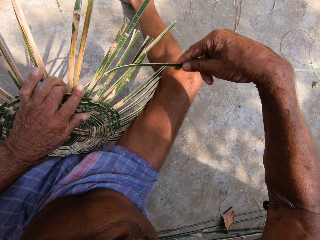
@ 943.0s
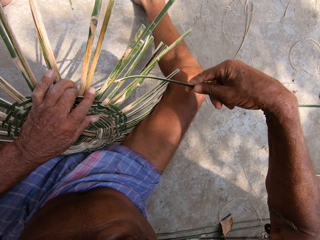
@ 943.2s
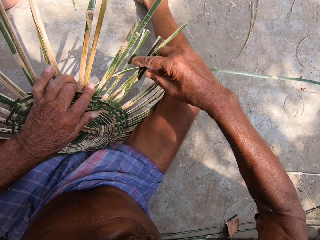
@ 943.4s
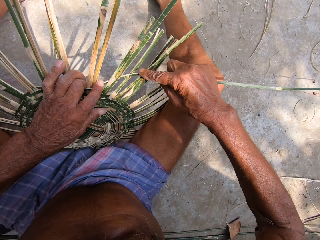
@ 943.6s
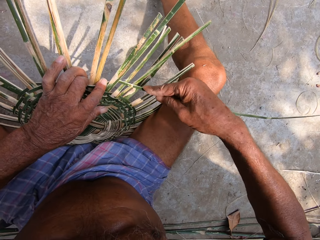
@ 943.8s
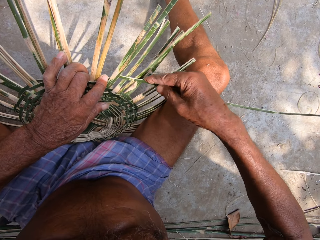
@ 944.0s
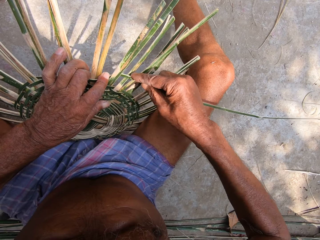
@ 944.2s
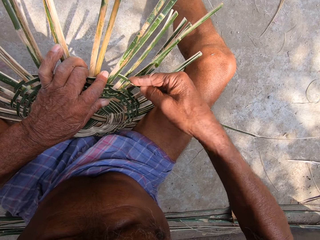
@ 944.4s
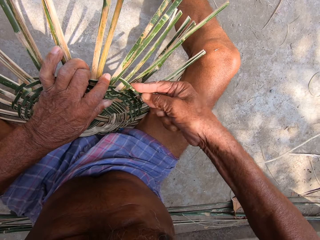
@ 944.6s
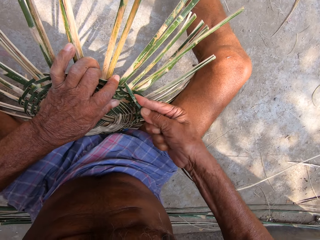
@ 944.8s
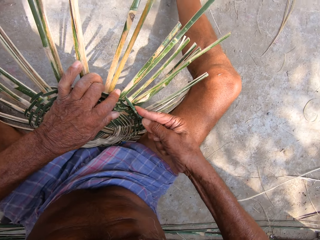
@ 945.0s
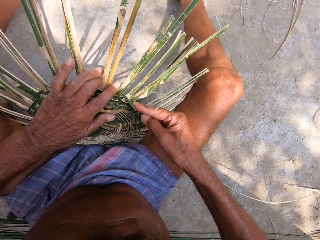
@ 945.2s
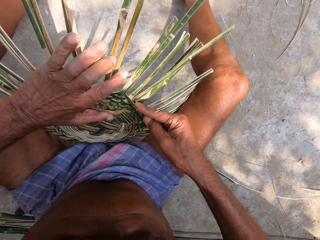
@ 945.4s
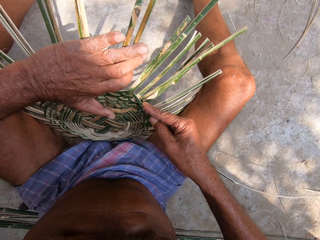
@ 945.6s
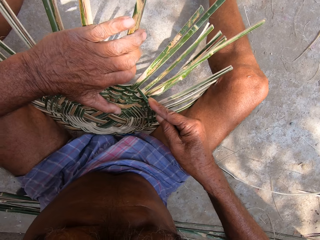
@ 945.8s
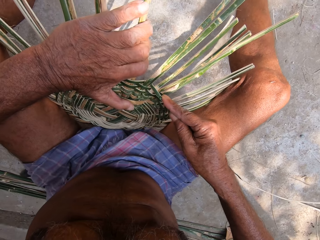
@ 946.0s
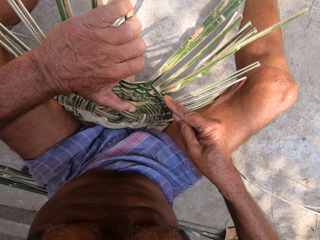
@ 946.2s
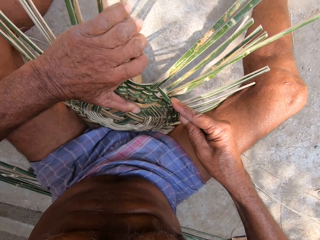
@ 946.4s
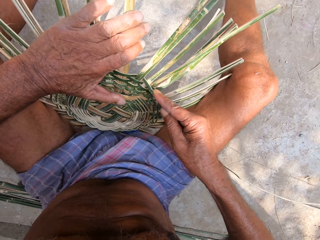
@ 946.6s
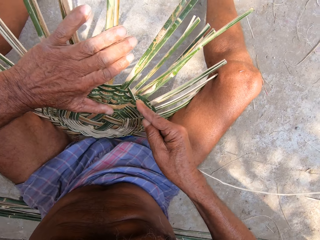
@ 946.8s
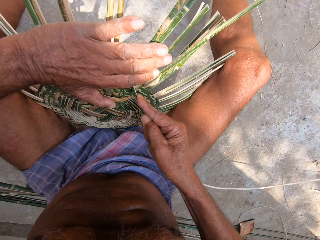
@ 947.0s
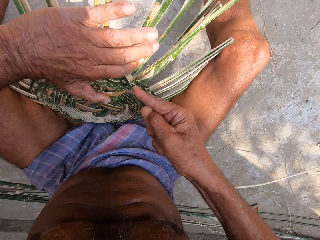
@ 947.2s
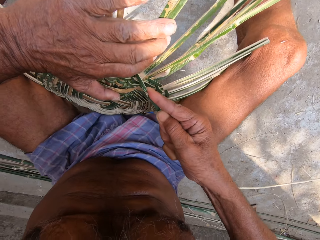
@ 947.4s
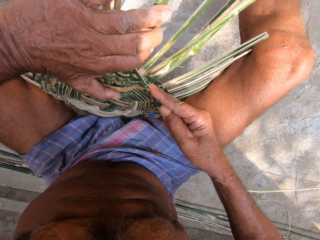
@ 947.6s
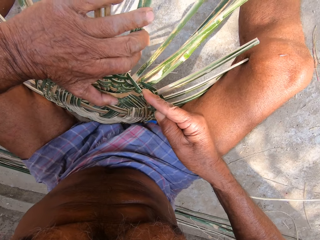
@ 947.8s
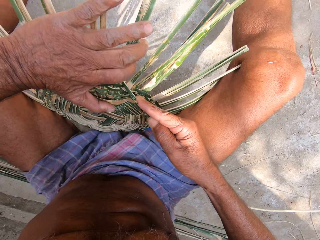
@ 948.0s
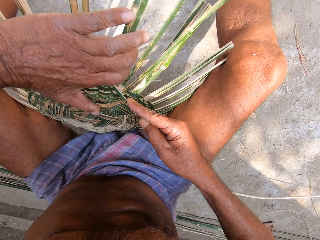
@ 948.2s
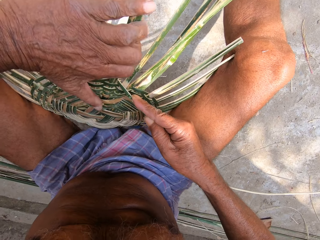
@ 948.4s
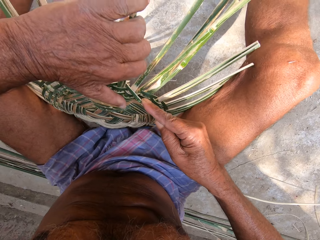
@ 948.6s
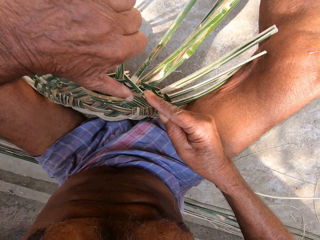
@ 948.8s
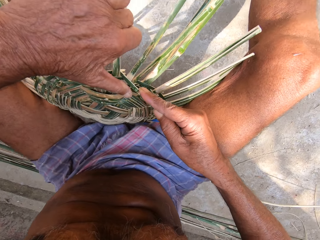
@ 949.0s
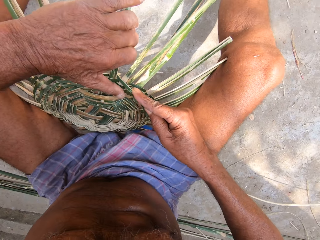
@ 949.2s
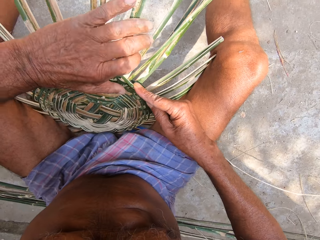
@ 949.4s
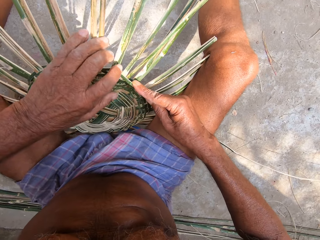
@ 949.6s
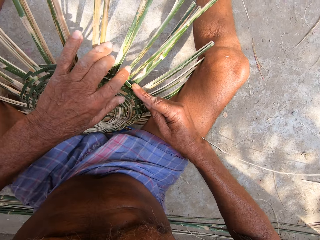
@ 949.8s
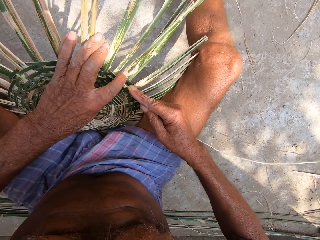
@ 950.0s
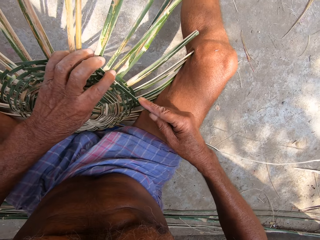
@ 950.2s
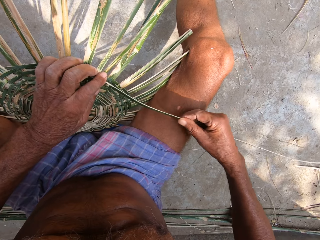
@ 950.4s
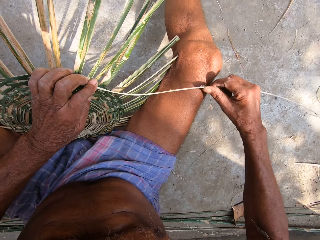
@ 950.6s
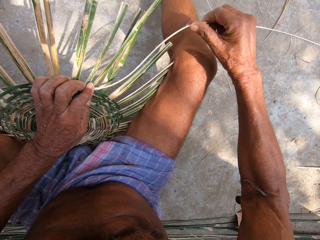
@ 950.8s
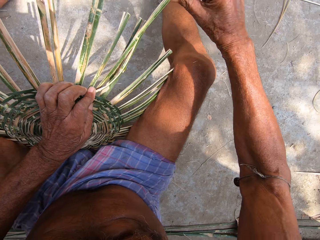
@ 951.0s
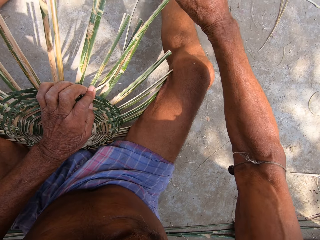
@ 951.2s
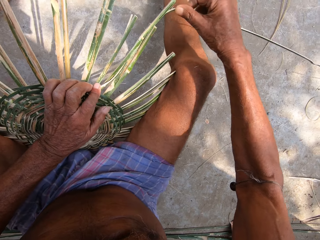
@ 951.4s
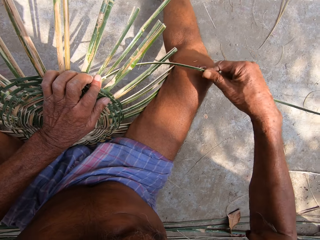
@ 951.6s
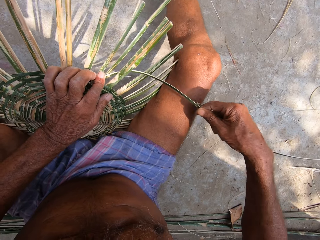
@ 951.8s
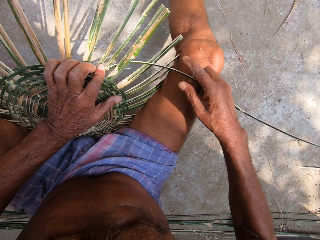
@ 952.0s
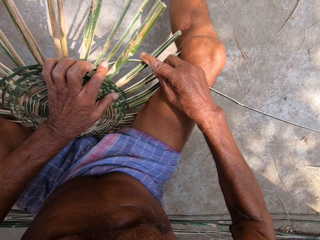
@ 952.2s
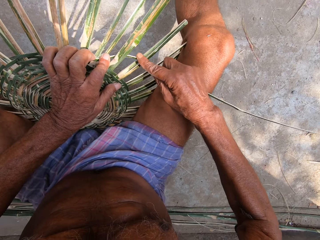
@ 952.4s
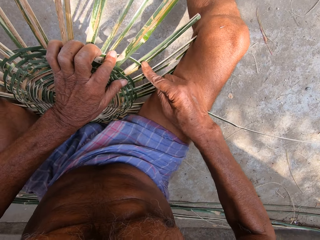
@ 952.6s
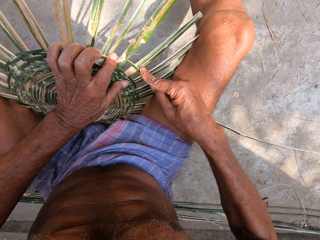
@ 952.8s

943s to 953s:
The camera wearer adjusts some bamboo strips on the craft on the ground with his left hand. He presses the bamboo strip into the craft on the ground with his left hand. He weaves the bamboo strip into the craft on the ground with his right hand.

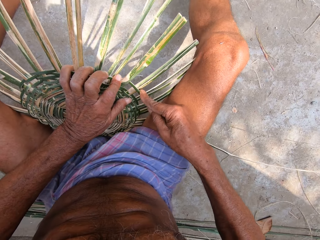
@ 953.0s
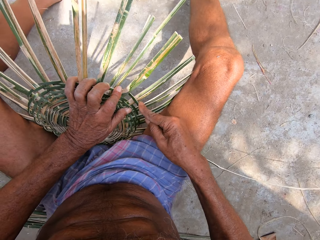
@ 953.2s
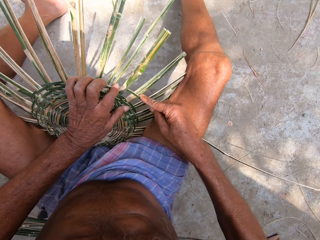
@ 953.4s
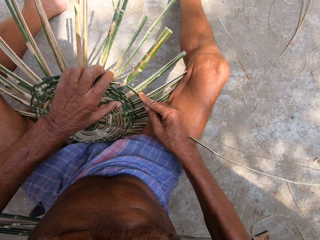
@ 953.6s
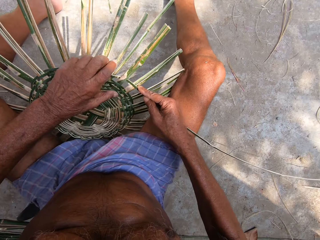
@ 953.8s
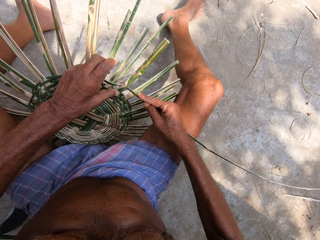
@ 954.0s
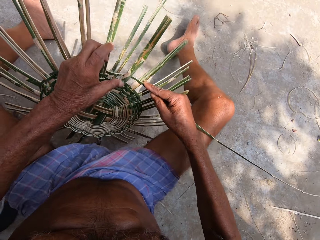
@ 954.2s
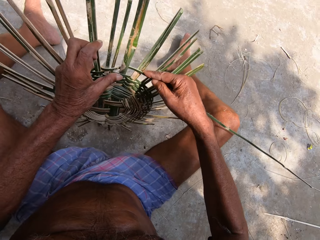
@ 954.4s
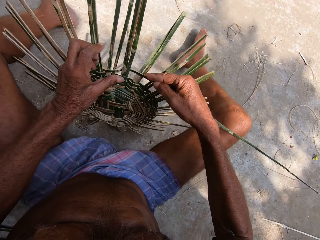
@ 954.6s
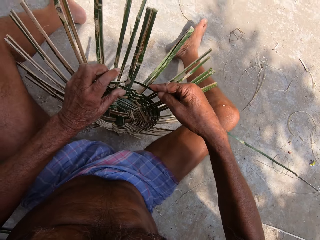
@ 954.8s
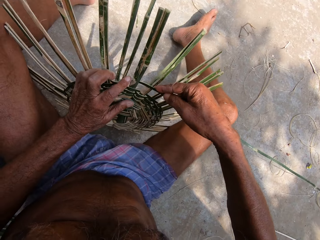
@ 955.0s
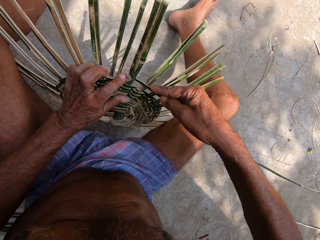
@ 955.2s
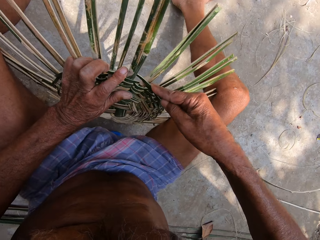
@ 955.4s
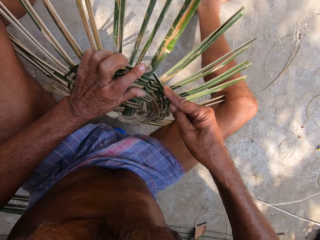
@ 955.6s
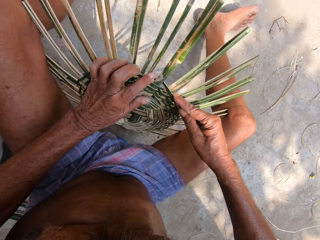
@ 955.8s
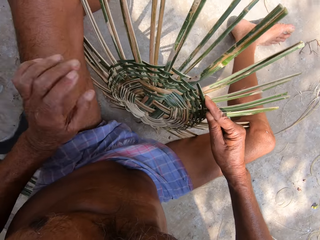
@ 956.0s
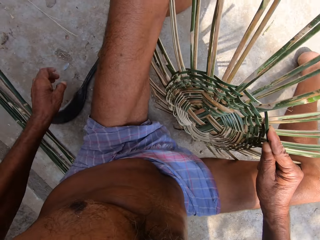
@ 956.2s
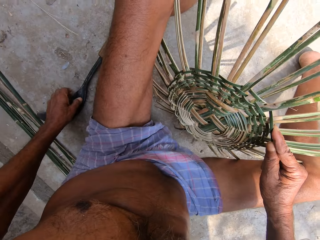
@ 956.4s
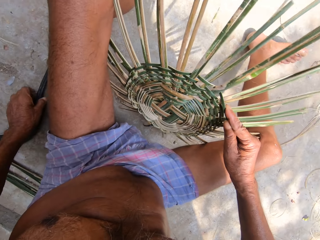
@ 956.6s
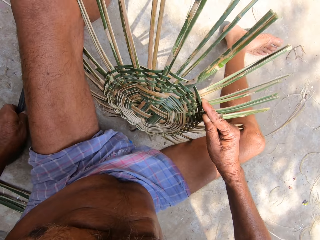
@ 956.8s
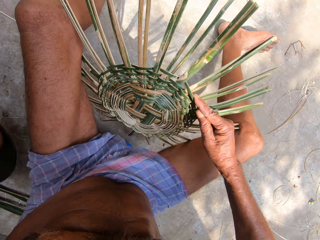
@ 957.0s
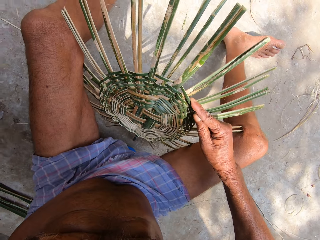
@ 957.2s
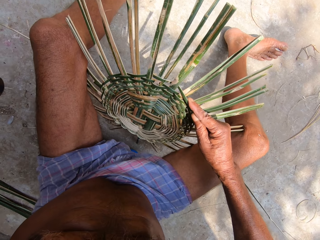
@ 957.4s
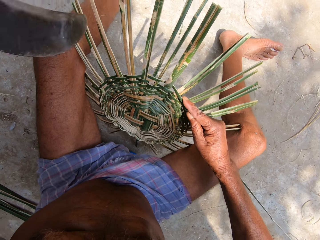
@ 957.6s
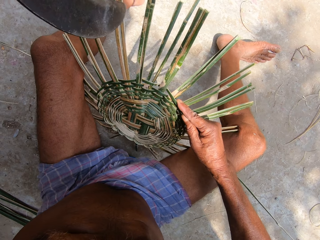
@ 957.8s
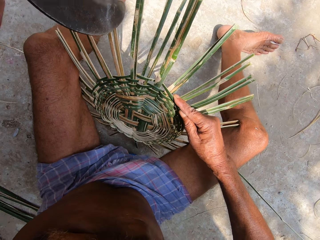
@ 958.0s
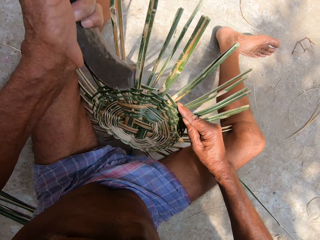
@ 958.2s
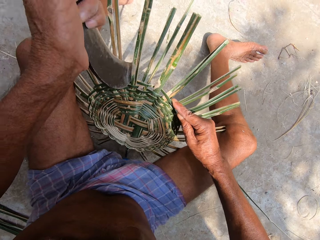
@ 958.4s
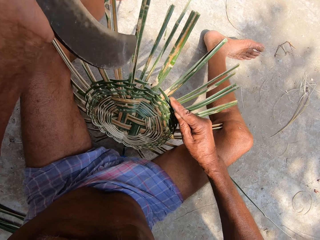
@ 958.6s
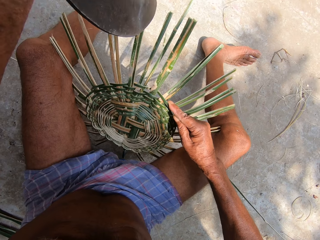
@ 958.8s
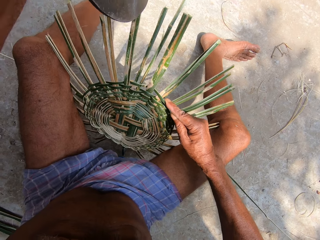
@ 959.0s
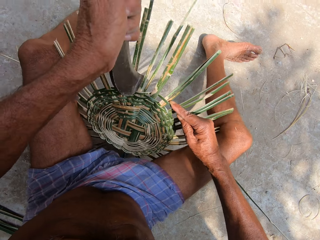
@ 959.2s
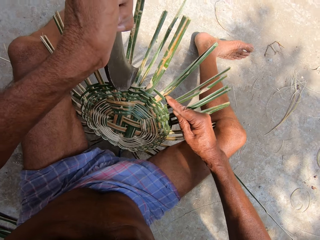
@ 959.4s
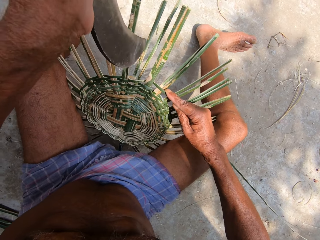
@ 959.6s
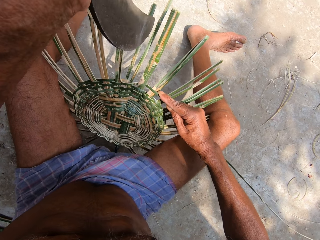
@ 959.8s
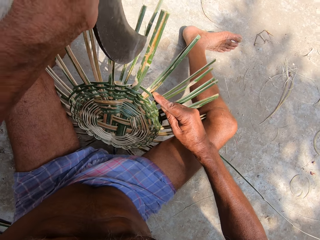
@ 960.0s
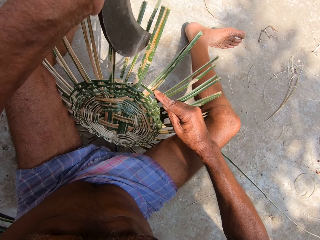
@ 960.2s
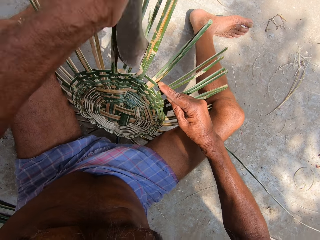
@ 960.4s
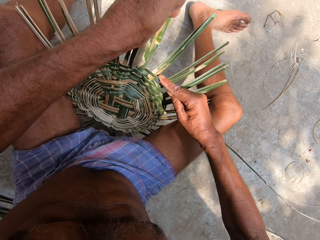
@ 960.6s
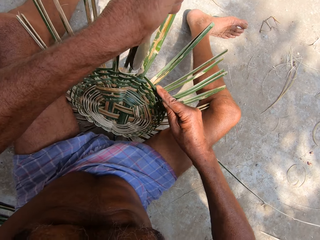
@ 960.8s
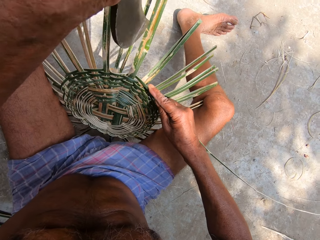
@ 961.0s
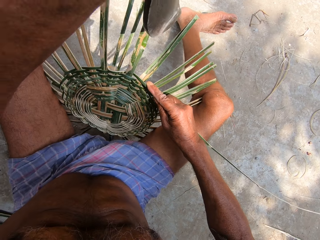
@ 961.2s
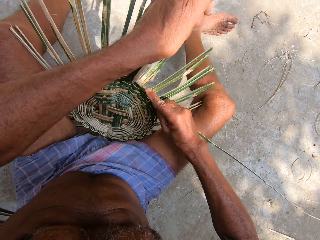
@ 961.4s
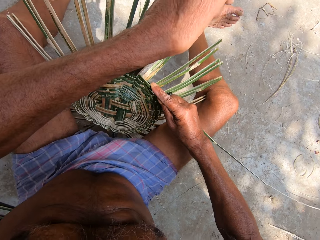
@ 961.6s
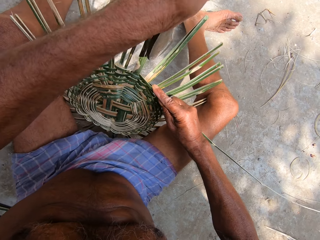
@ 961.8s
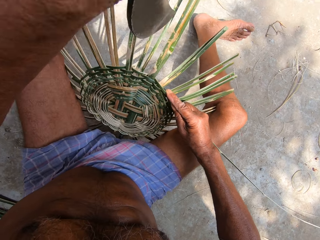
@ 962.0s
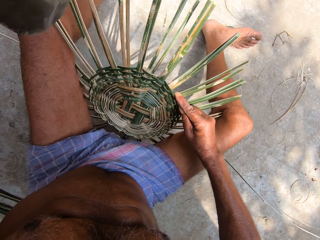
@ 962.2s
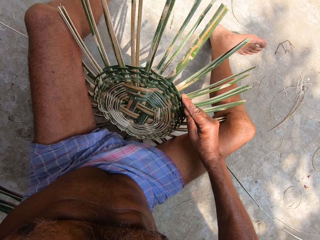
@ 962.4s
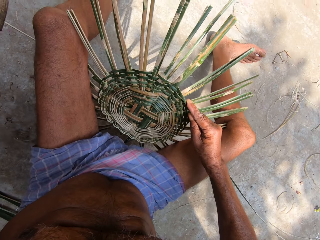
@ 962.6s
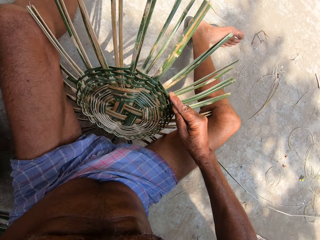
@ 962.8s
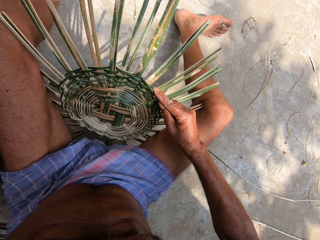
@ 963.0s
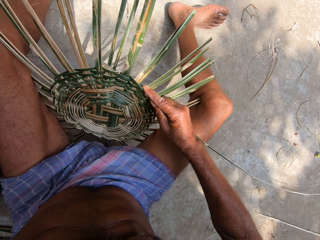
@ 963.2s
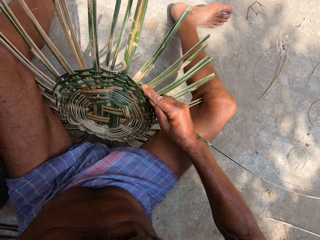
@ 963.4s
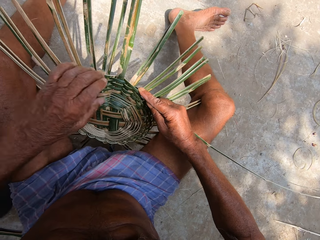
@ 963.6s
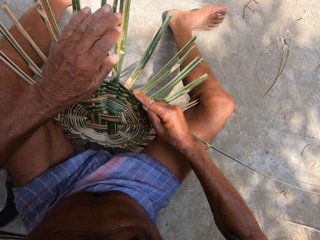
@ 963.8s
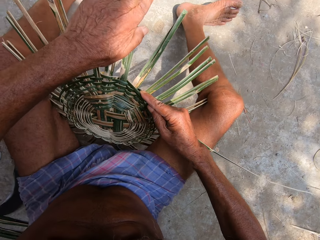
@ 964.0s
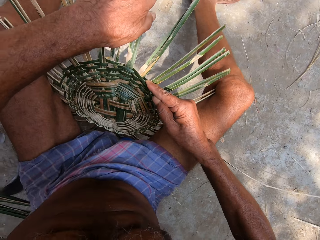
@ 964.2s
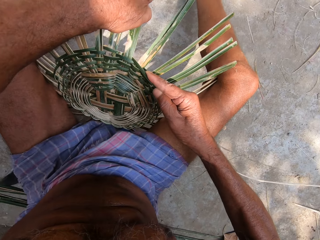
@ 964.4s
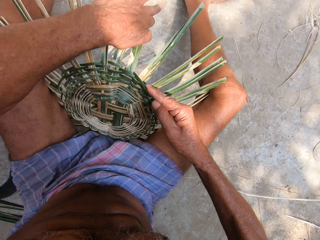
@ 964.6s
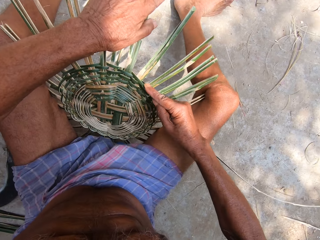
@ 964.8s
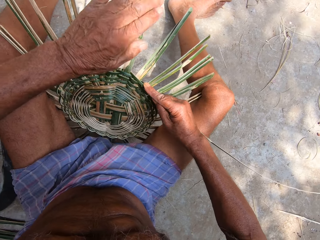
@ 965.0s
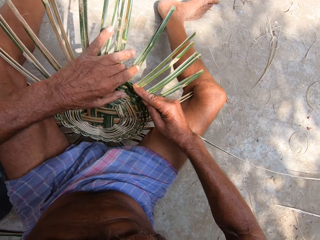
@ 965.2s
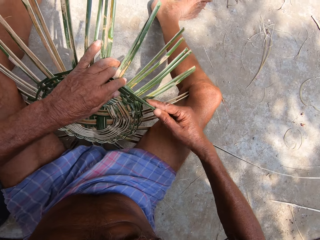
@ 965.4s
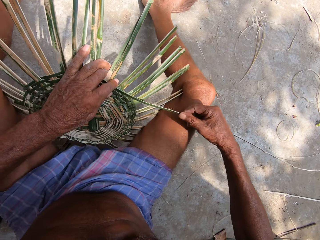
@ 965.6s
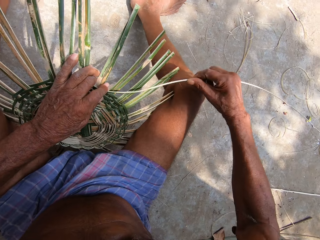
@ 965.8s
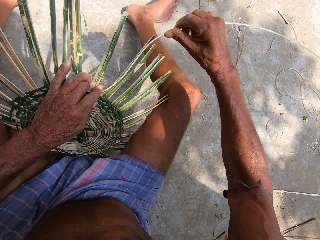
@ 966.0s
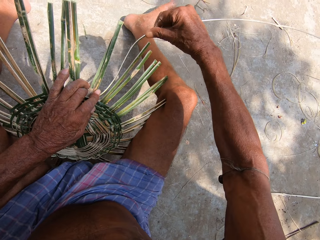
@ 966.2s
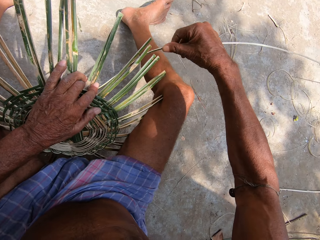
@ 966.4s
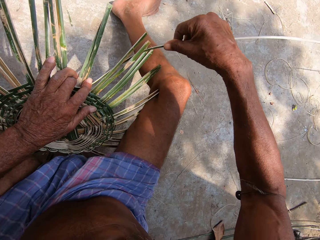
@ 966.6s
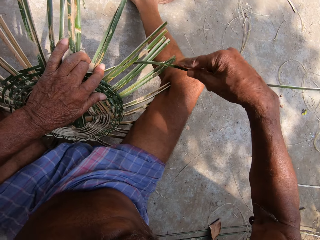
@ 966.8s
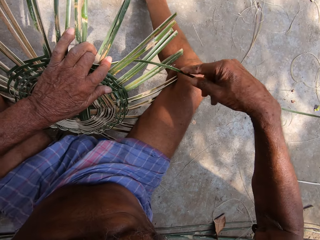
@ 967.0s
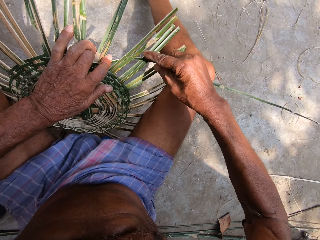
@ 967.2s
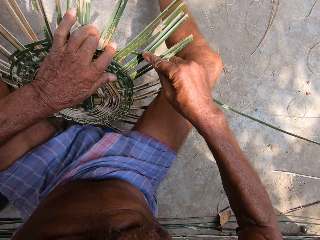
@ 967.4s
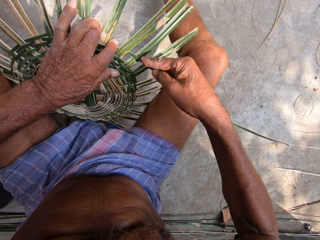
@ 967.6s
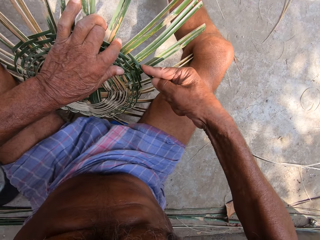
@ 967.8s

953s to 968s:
The camera wearer turns the craft on the ground with his left hand. He presses the bamboo strip into the craft on the ground with his left hand. He picks up the Indian billhook from the ground with his left hand. He hits the craft on the ground with the Indian billhook in his left hand. He adjusts some bamboo strips on the craft on the ground with his left hand. He presses the bamboo strip into the craft on the ground with his left hand. He weaves the bamboo strip into the craft on the ground with his right hand.
